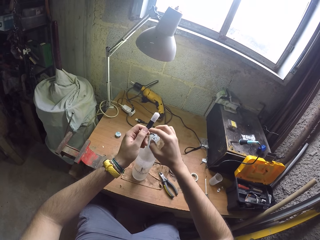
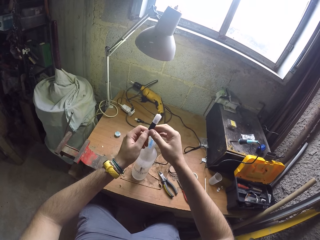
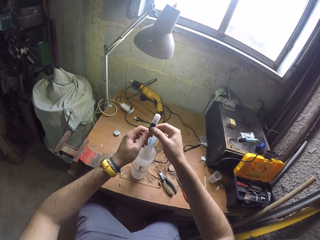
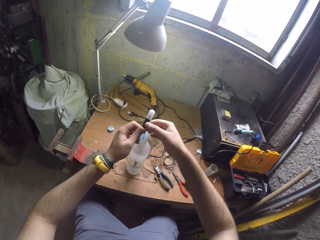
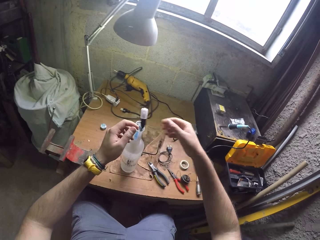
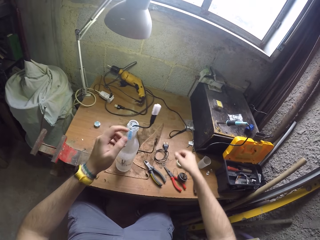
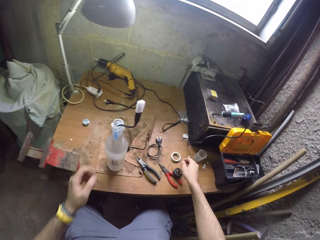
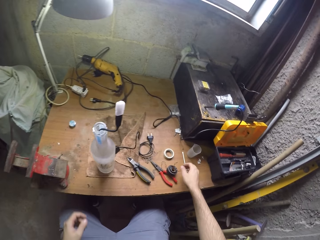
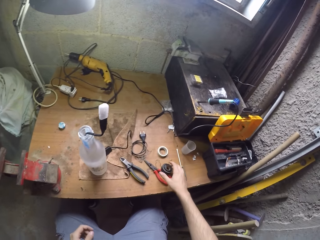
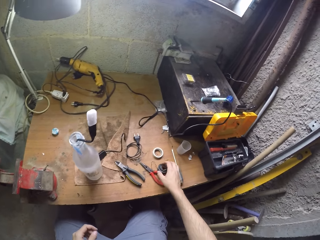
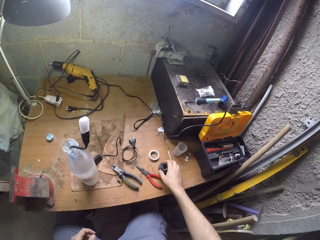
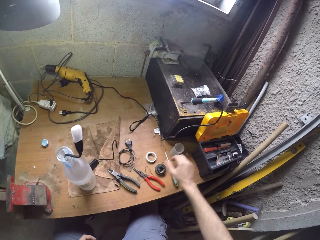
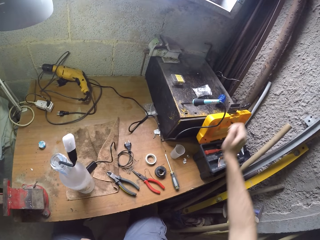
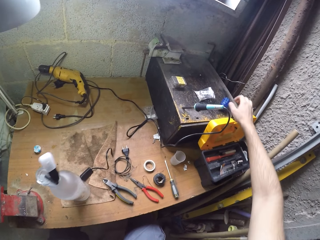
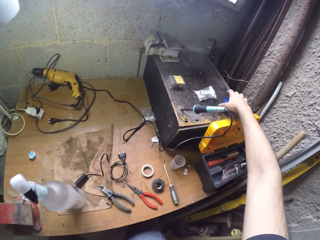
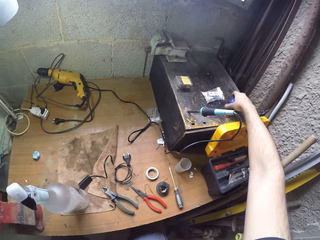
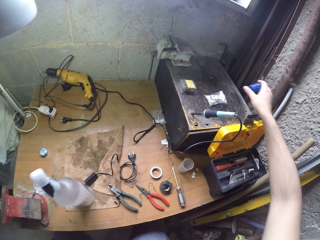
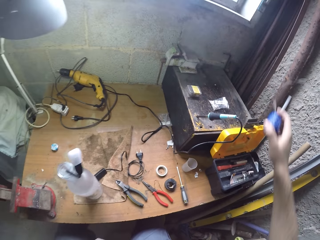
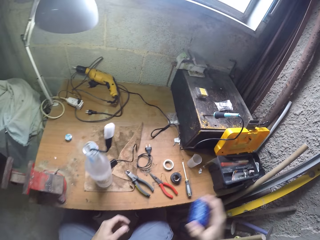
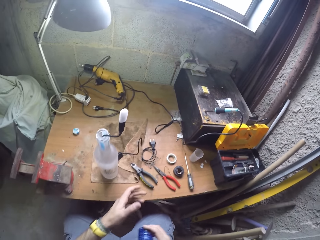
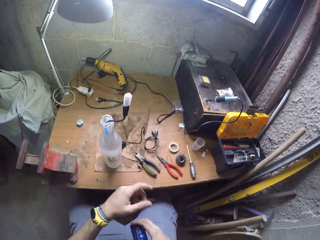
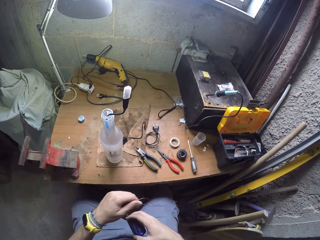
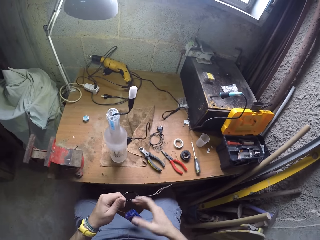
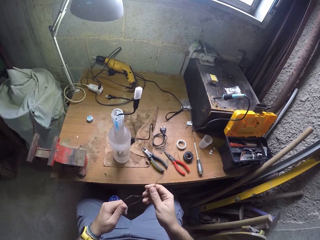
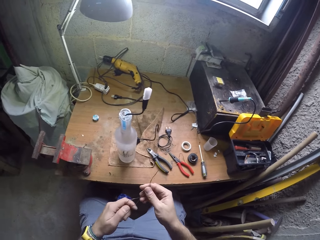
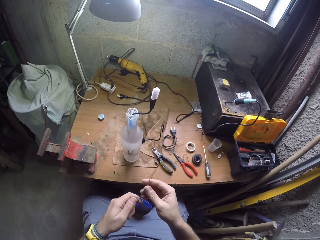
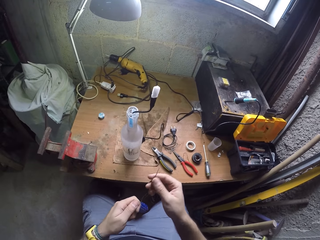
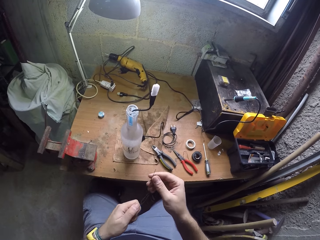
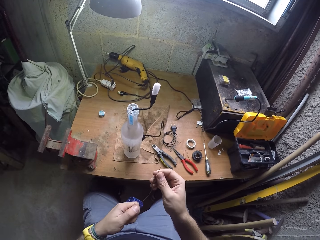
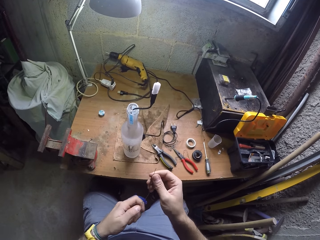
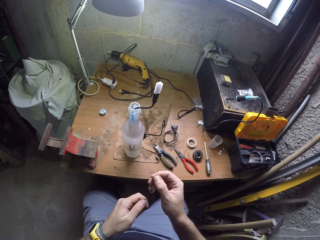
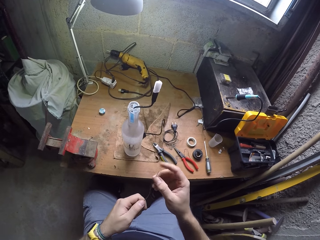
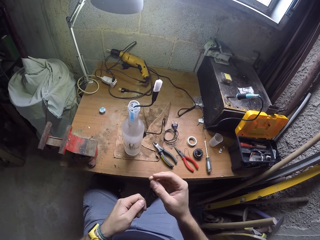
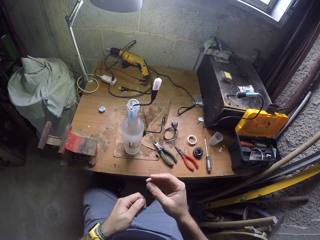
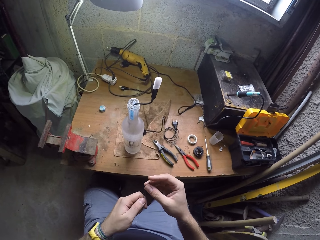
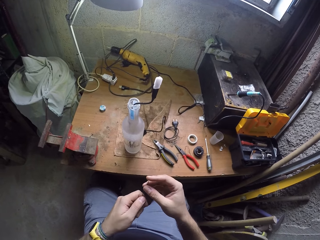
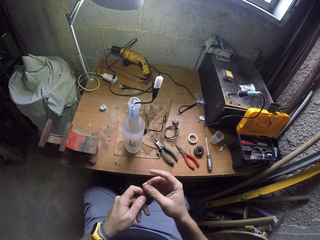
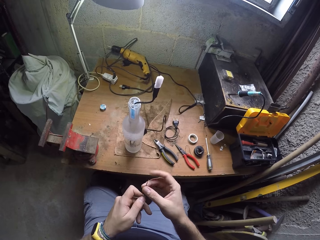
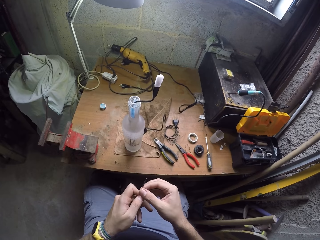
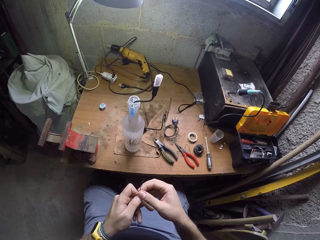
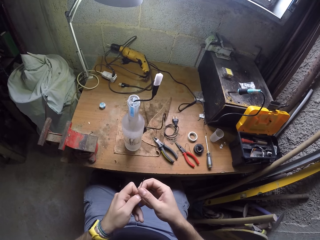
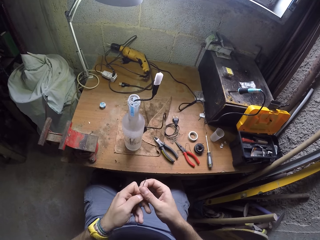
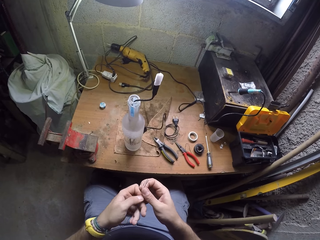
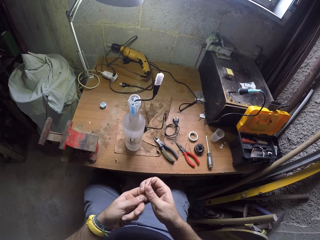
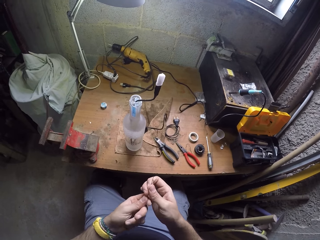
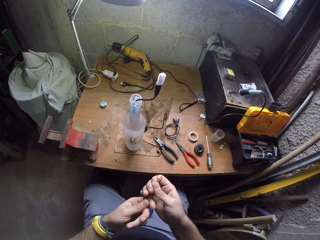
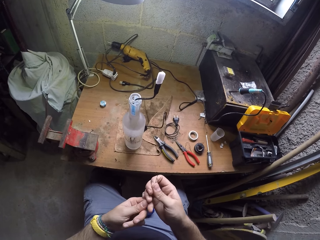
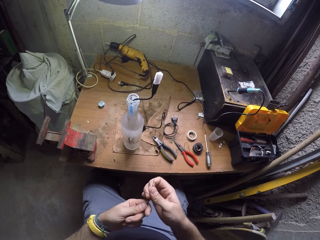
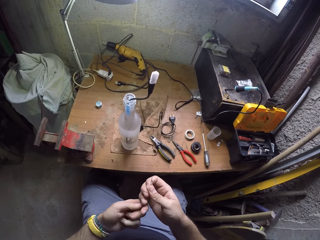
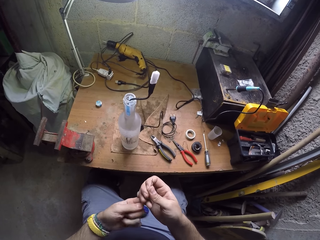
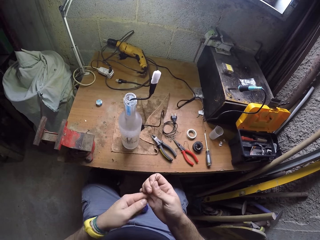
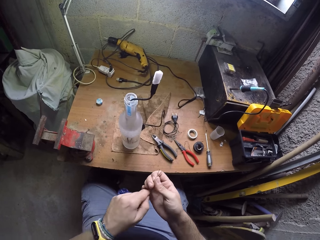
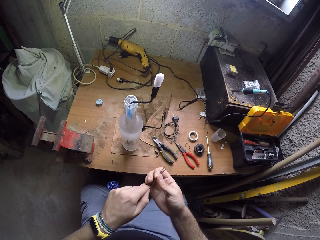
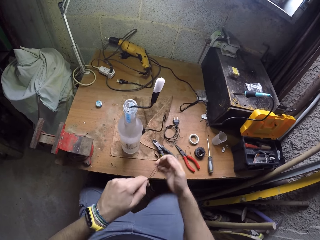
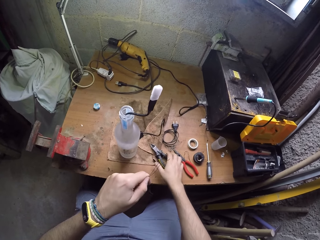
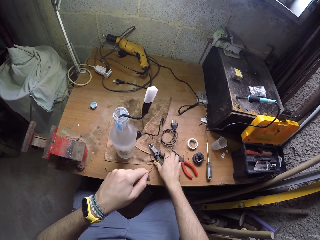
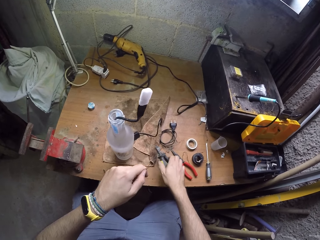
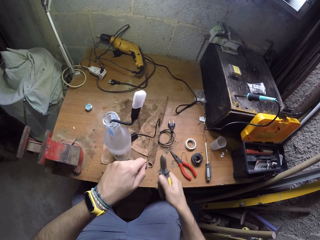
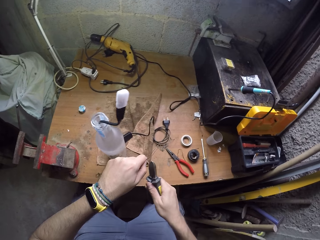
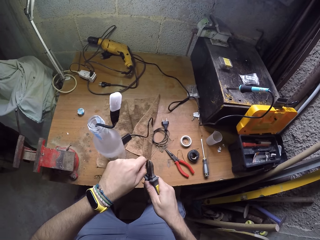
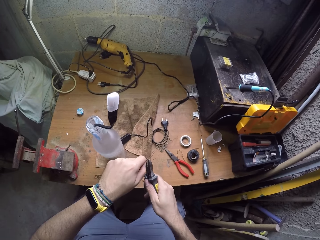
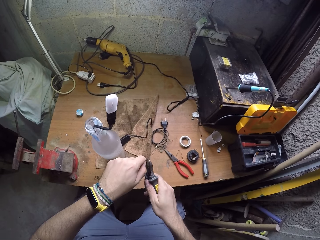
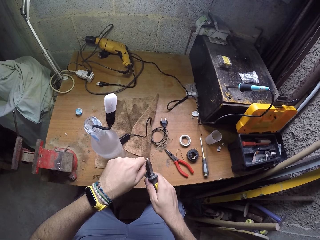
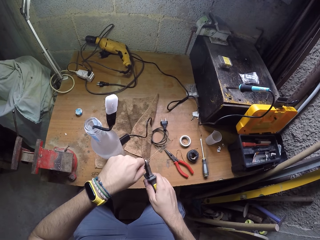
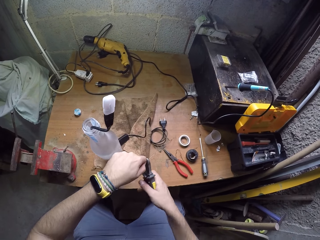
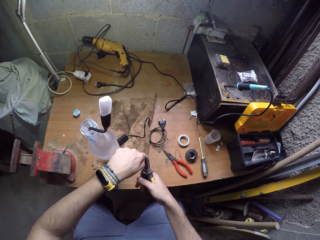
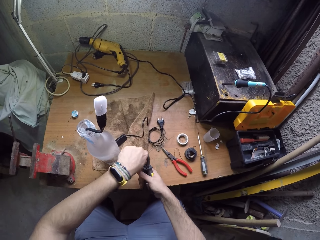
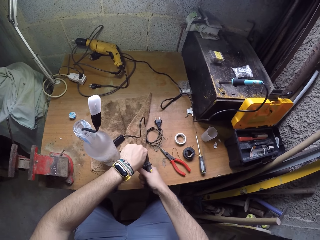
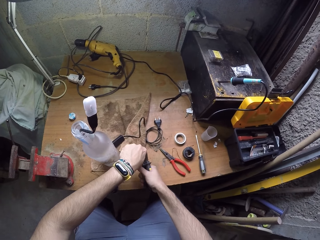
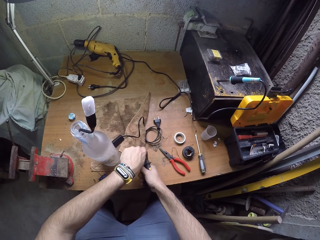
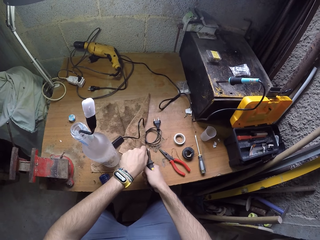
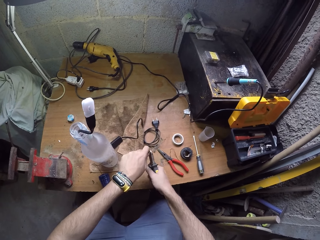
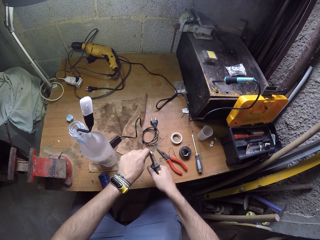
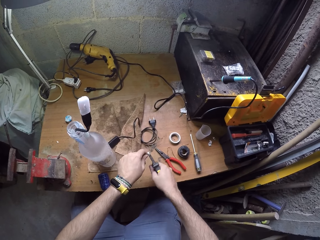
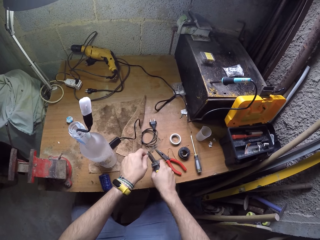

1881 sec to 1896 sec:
The camera wearer moves the black electrical tape on the table with his right hand. He picks up a coil of lead soldering wire on the soldering stand with his right hand. He straightens the end of the lead soldering wire with both hands. He rolls the wire. He puts the wire together. He picks up the black plier with his right hand. He cuts the electric soldering wire in his left hand with the black plier in his right hand.

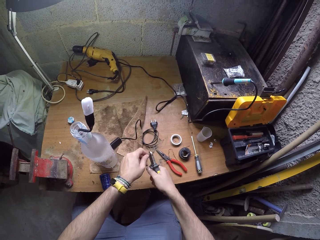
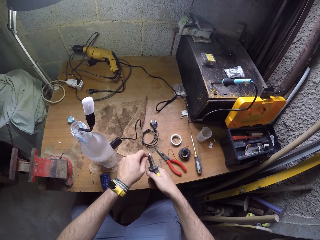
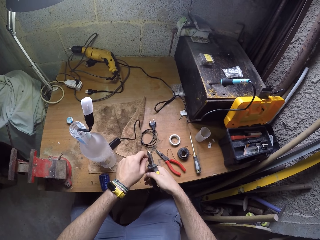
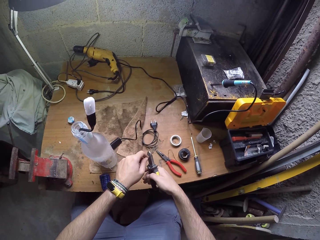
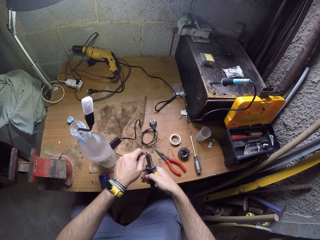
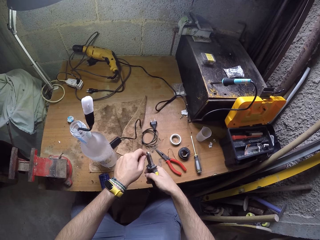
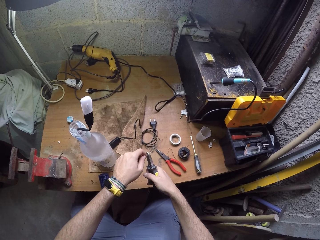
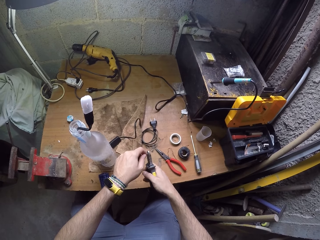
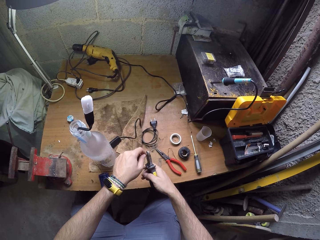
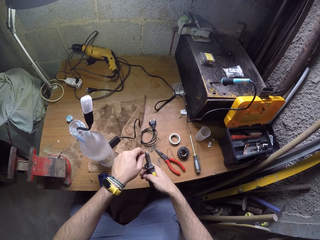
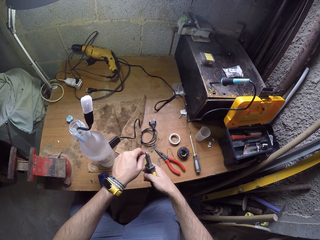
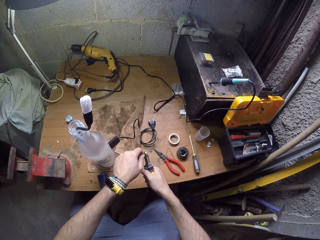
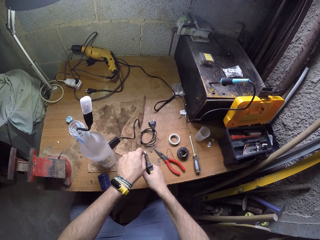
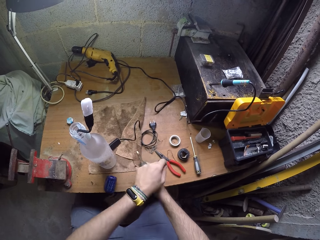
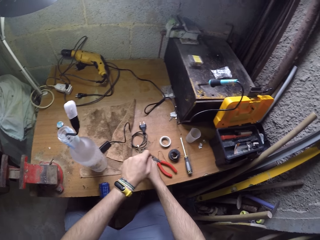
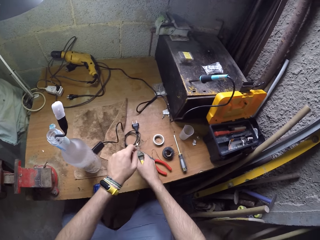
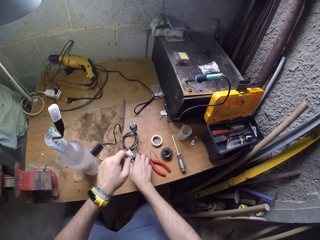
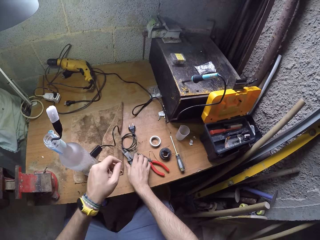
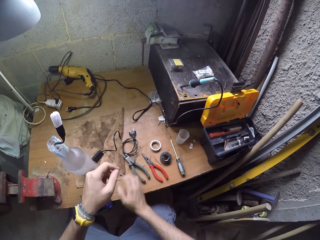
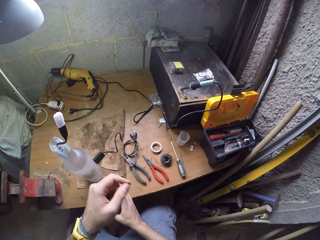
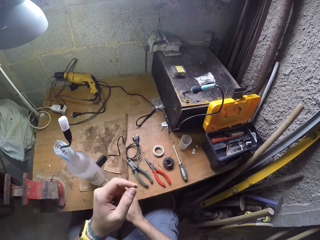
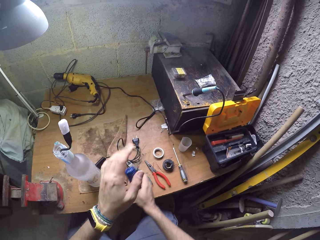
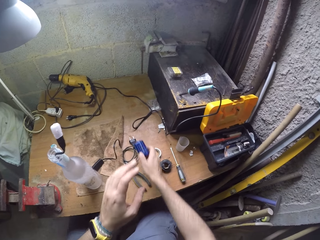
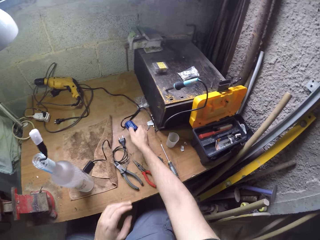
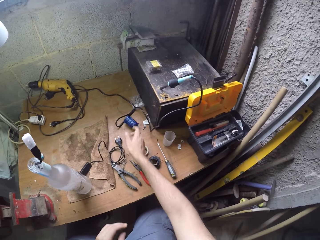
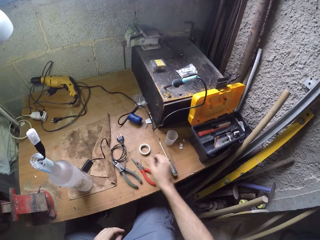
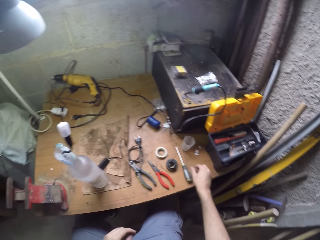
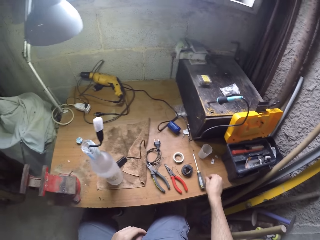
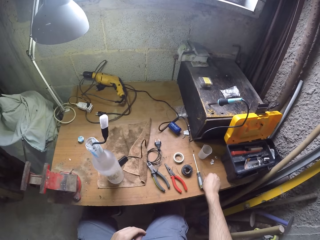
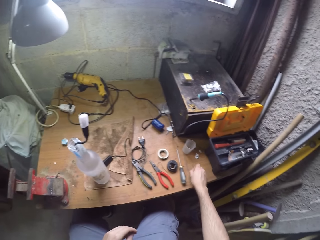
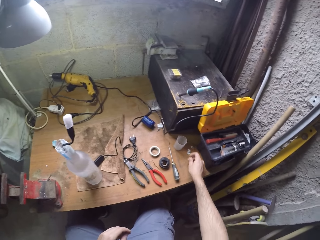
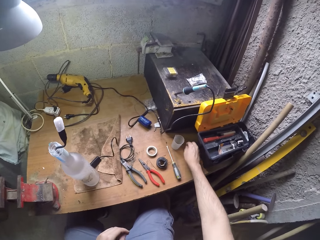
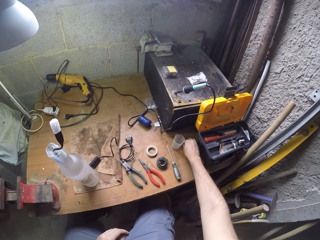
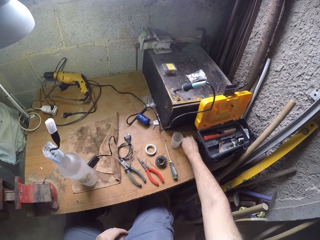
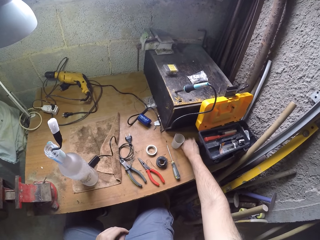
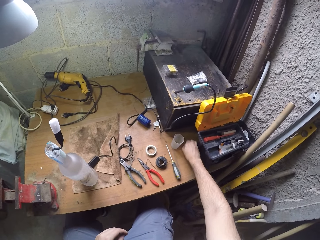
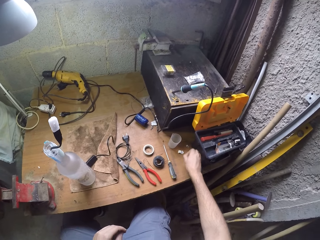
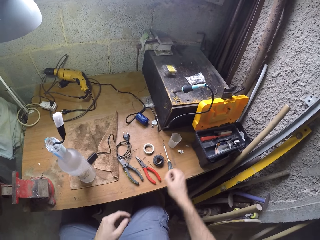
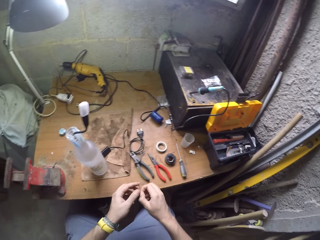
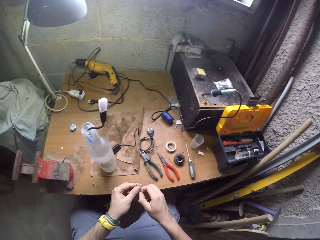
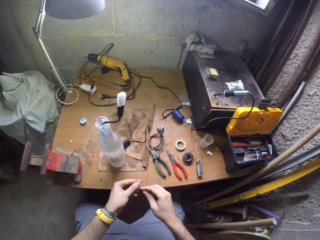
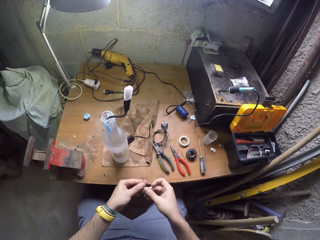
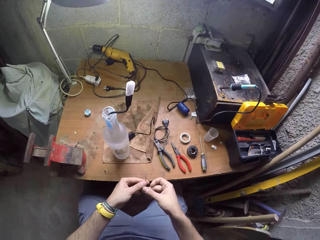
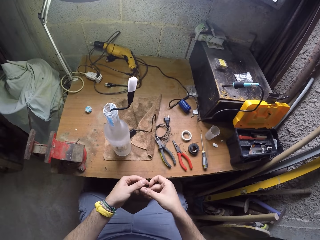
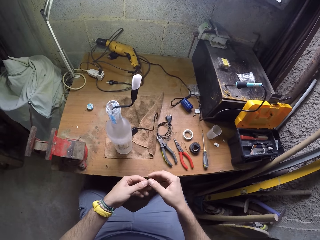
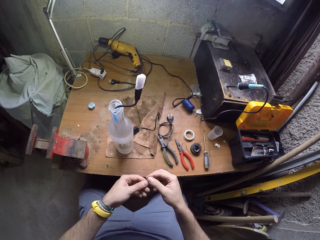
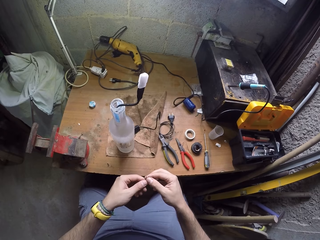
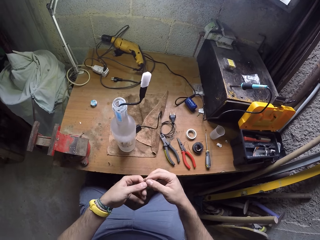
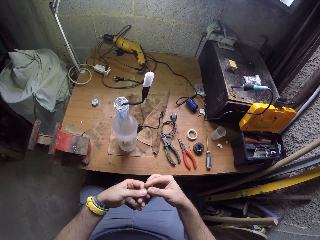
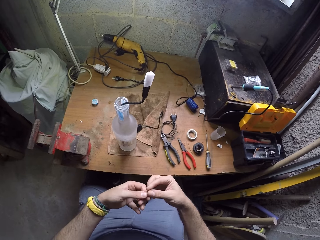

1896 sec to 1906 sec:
The camera wearer drops the plier on the worktable. He drops the bundle of copper wire or battery on the work table. He picks up a strand of copper wire from the work table with his right hand. He picks up a strand of copper wire from the work table with his right hand again. He straightens out the strands of copper wires with both hands. He twists the copper wires together with both hands.
